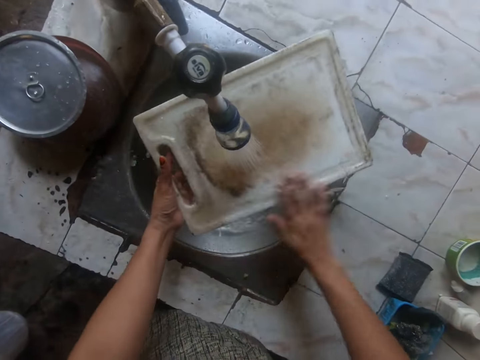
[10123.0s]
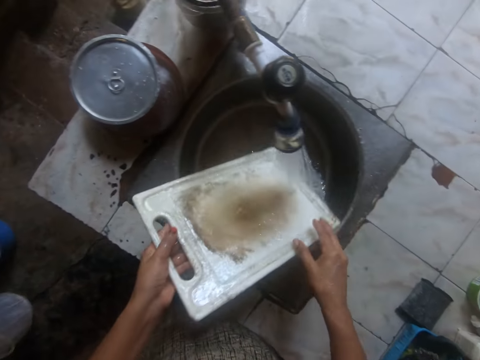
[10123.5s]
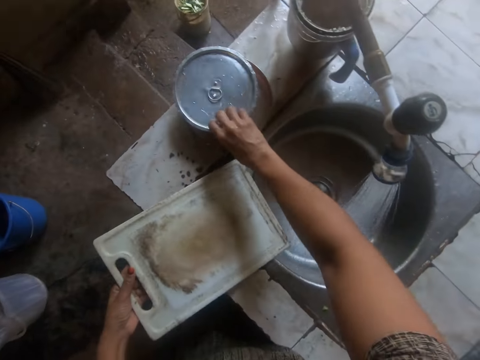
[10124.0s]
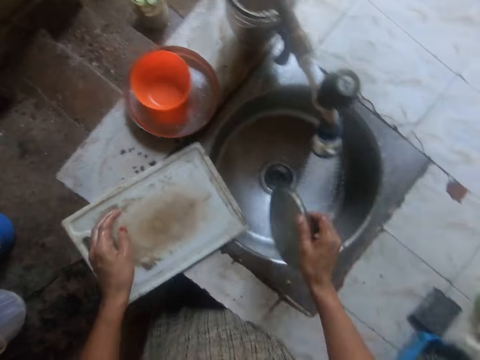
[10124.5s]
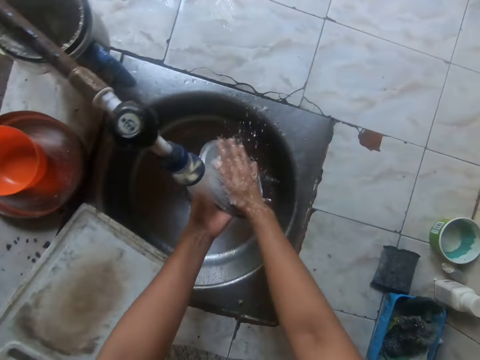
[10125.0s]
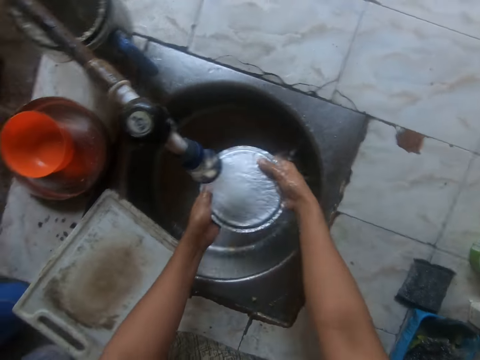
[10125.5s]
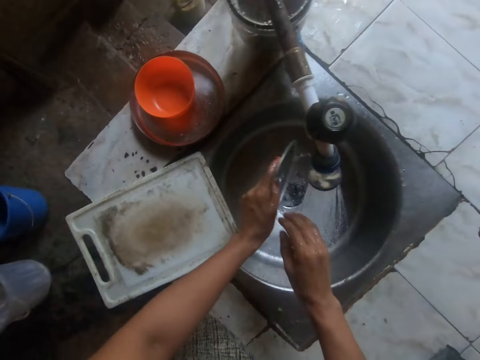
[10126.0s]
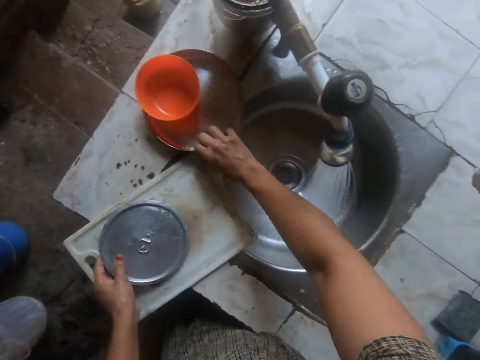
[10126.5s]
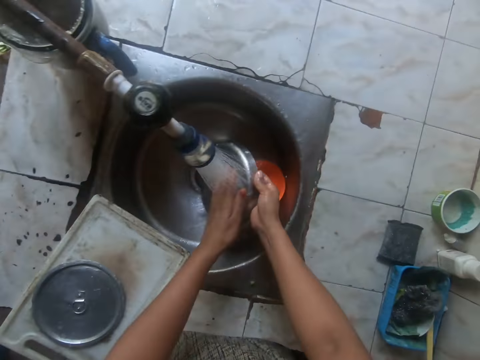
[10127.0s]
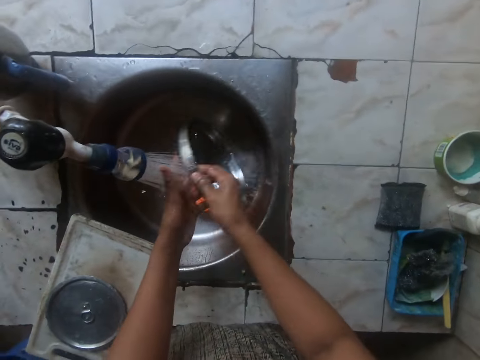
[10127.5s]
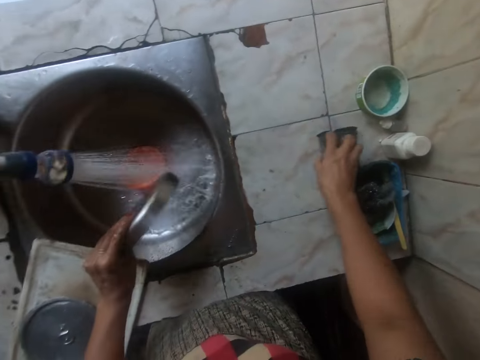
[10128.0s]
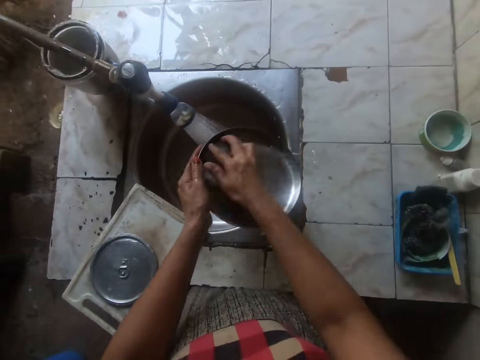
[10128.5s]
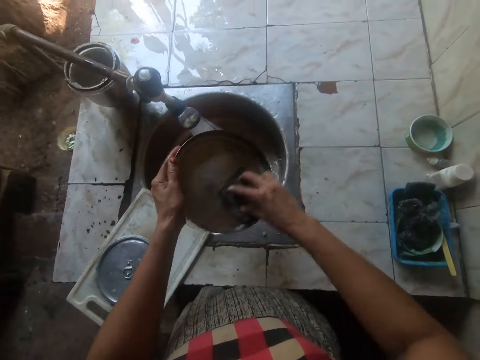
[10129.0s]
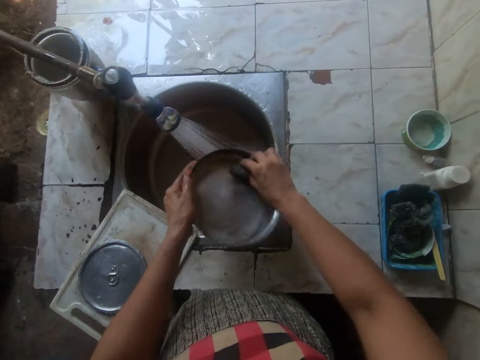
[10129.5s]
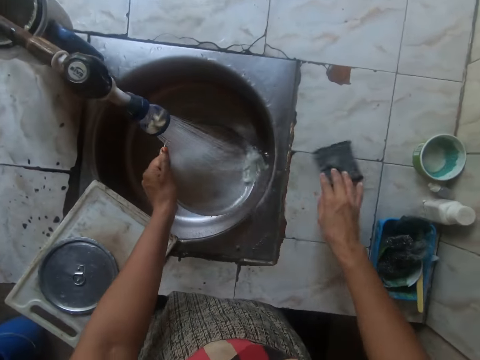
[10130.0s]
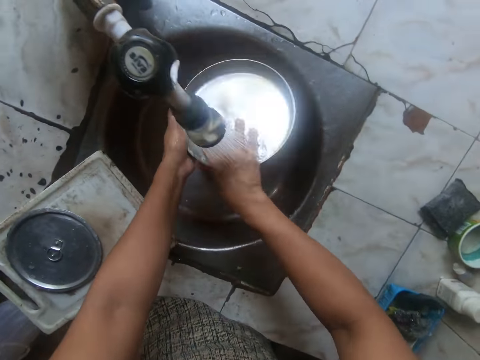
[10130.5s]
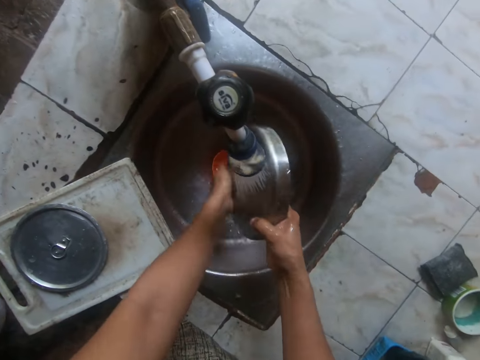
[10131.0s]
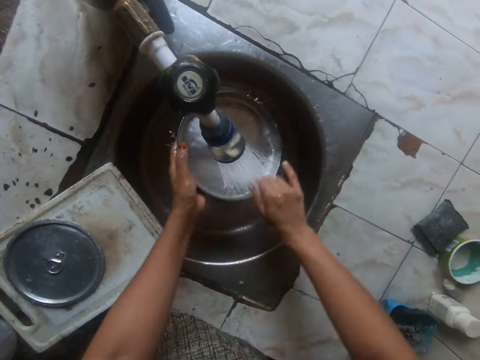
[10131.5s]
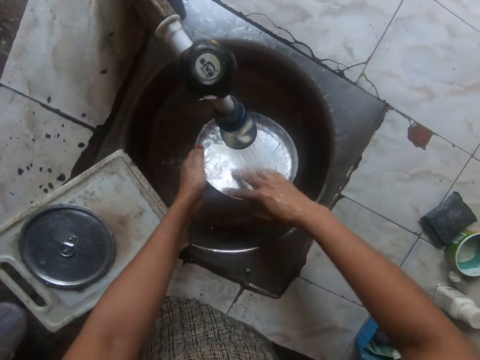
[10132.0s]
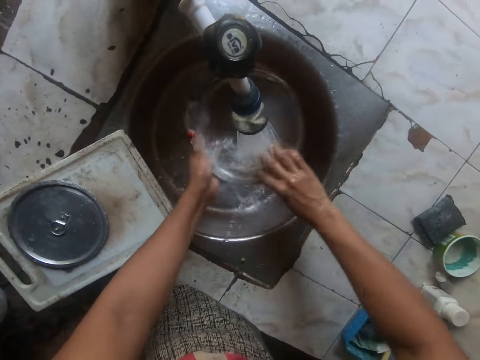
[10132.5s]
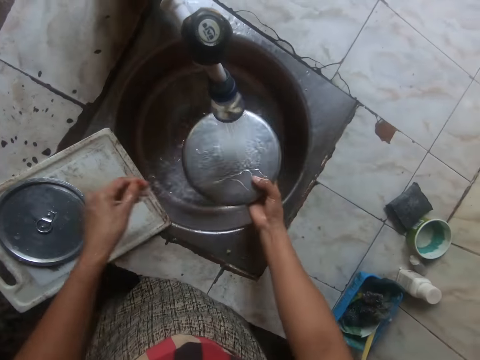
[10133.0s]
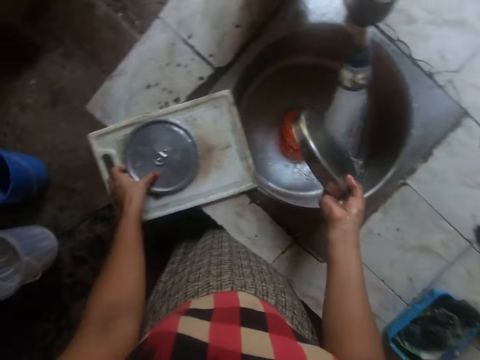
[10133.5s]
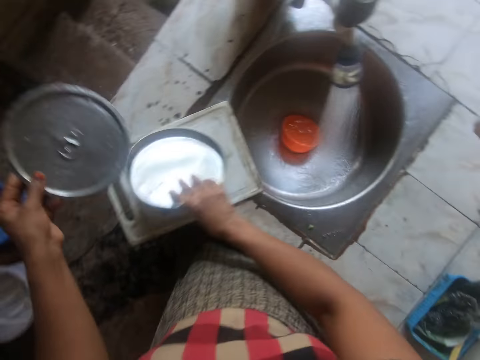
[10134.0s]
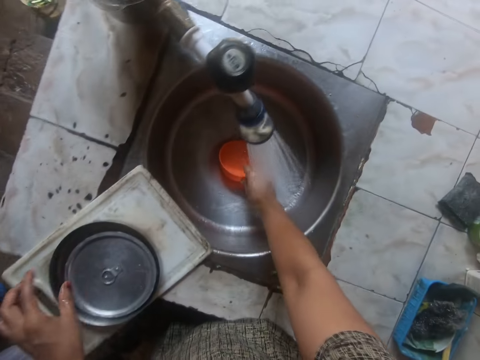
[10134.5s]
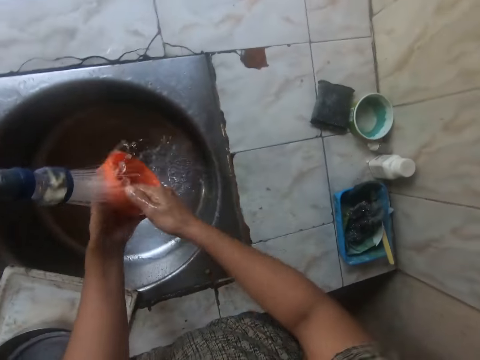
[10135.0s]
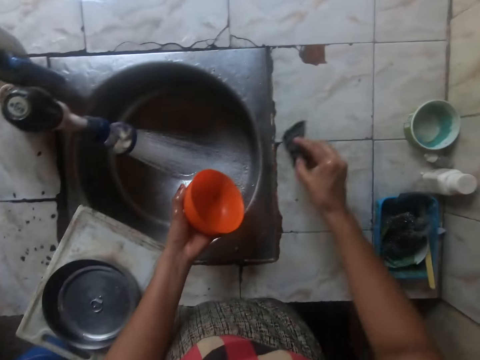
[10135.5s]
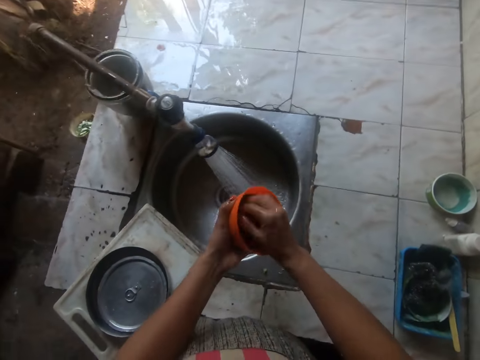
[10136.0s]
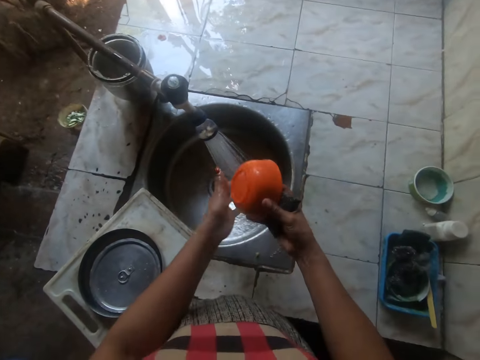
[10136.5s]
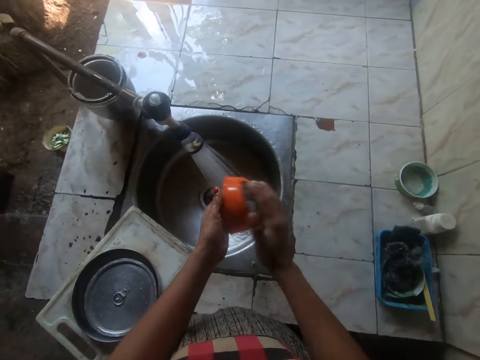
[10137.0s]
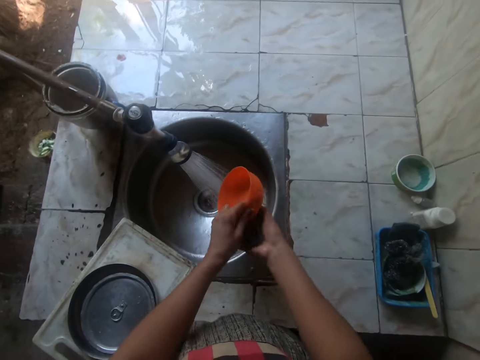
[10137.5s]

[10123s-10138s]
The camera wearer drops the tray on the sink with her left hand. She takes the lid with her right hand. She holds the lid with her left hand. She rinses the lid with both hands. She drops the lid on the tray with her left hand. She takes the bowl on the sink with her right hand. She puts the bowl in the sink with her right hand. She puts the cup in the sink. She rinses the bowl with both hands. She takes the sponge from the sink with her right hand. She washes the bowl with the sponge in her right hand. She throws the sponge on the sink. She rinses the bowl with both hands. She takes the lid from the tray with her left hand. She drops the bowl on the tray with her right hand. She puts the lid on the bowl with her left hand. She takes the cup from the sink with her left hand. She takes the sponge from the sink with her right hand. She washes the cup with the sponge in her right hand.

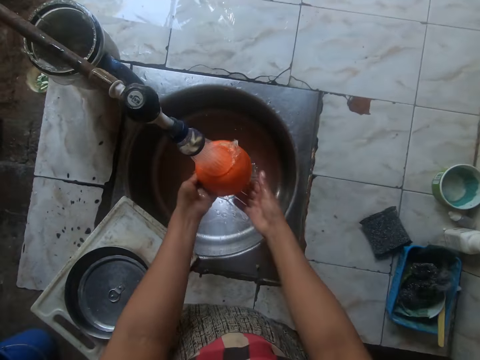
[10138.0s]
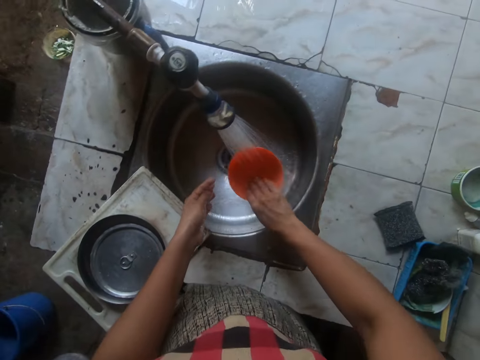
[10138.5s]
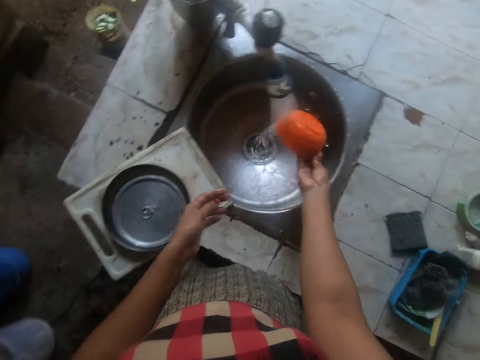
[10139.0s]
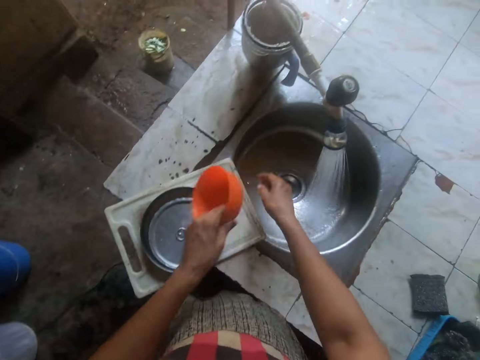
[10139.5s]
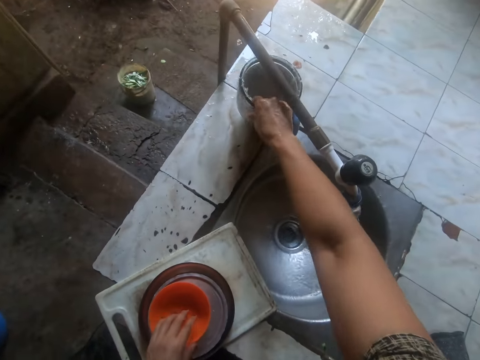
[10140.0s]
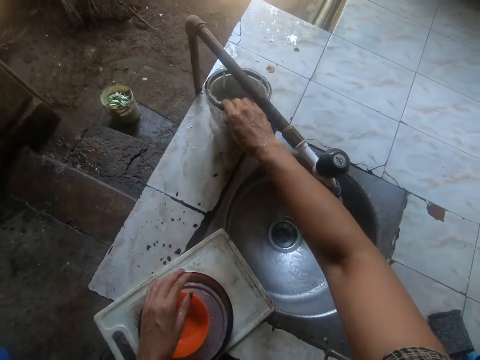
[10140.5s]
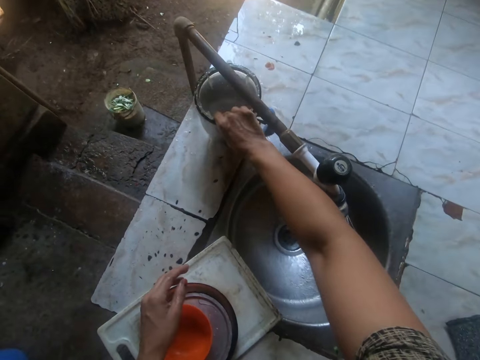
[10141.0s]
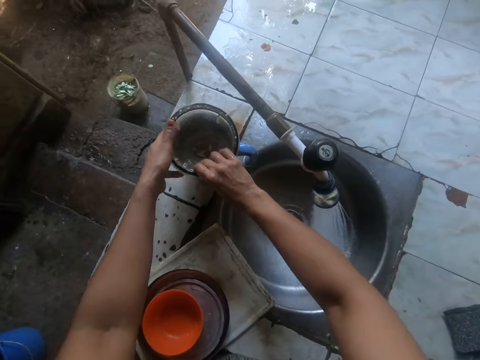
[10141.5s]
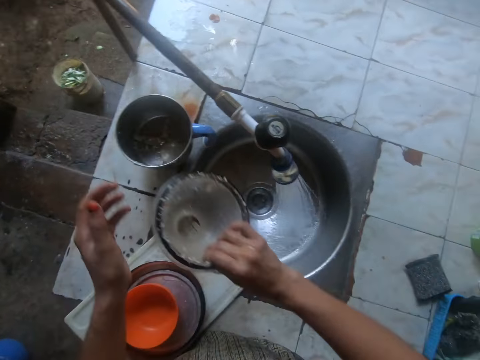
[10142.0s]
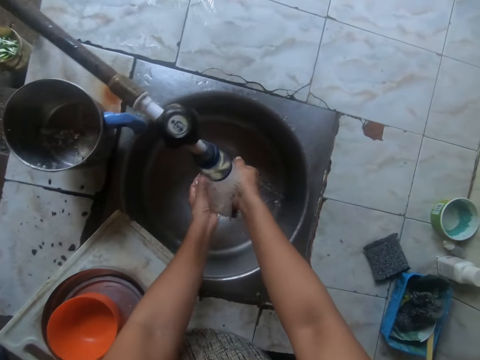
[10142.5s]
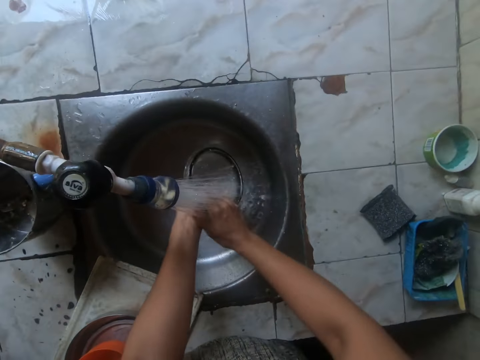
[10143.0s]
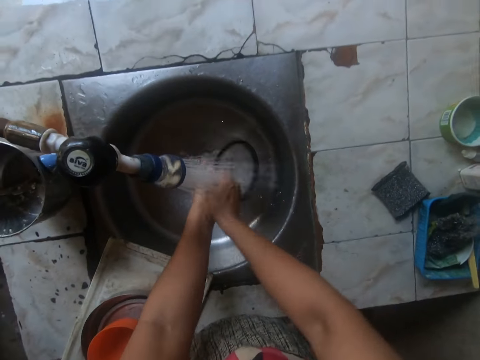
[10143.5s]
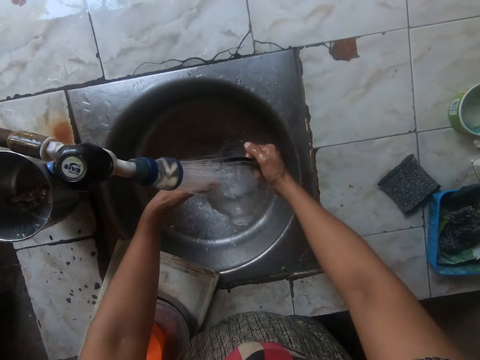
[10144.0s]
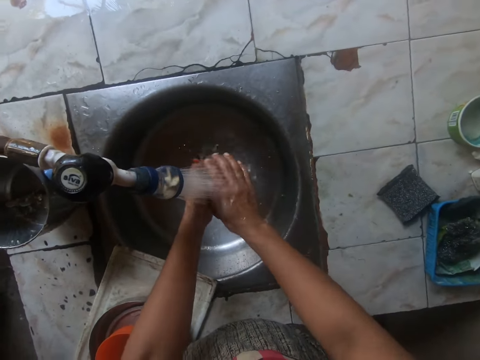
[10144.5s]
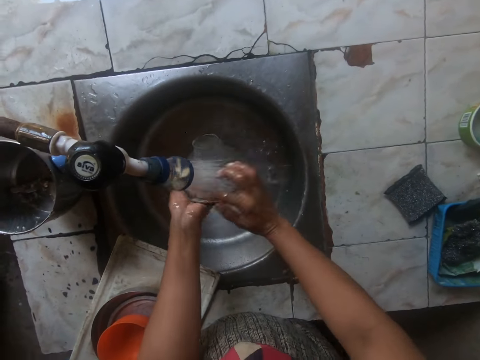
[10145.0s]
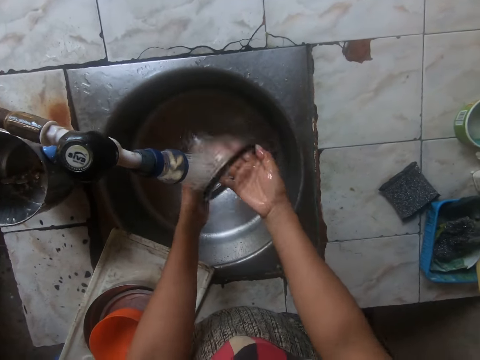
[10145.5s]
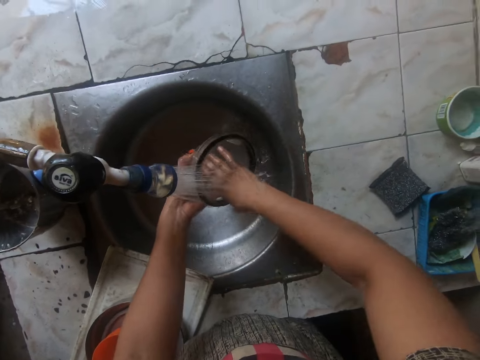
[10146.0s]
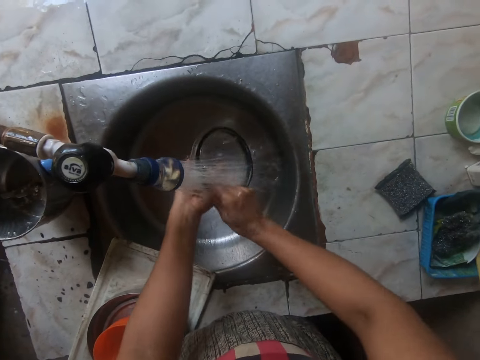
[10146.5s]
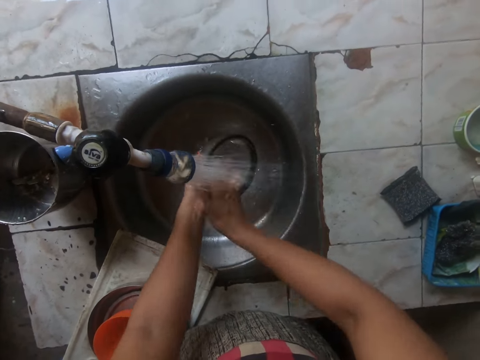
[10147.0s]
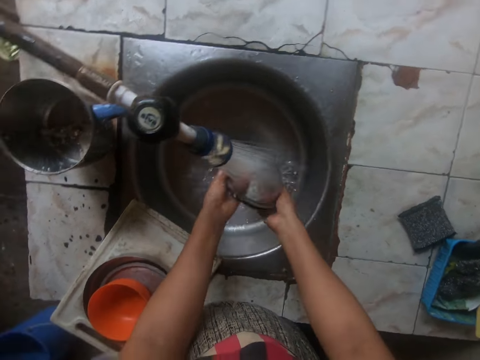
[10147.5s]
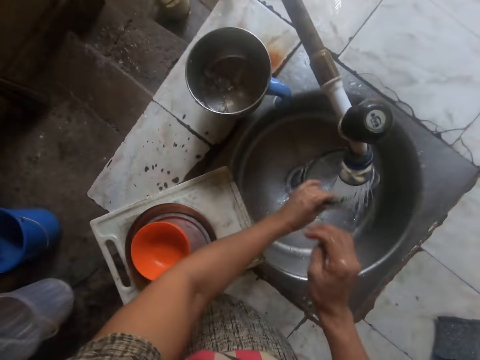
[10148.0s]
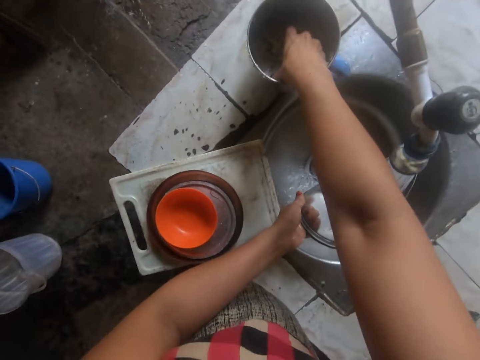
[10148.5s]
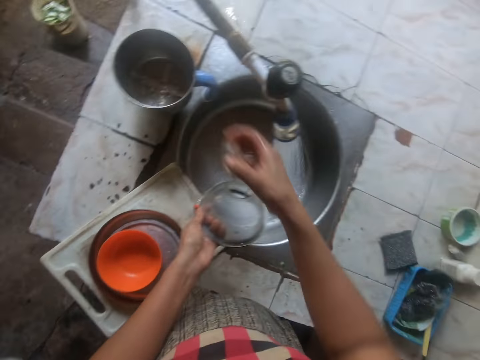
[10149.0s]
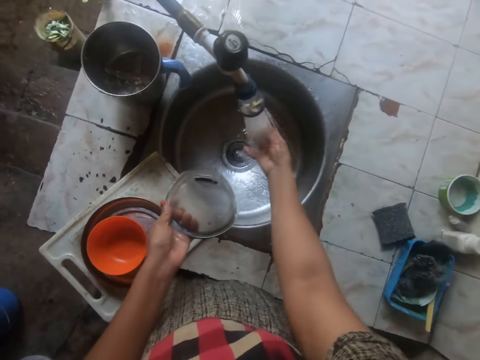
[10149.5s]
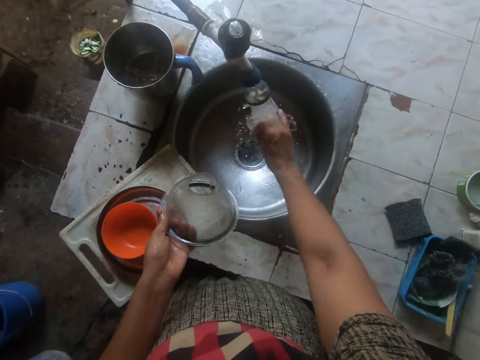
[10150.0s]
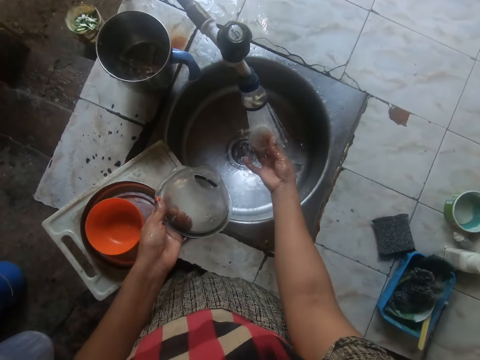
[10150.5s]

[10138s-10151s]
The camera wearer throws the sponge on the sink with her right hand. She rinses the cup with both hands. She puts the cup on the lid with her left hand. She picks up a jug. She touches a funnel on the blender with her right hand. She moves the blender on the sink with her right hand. She carries the funnel on the blender with her left hand. She rinses the funnel with both hands. She takes a cover from the blender with her right hand. She rinses the cover with her right hand.
